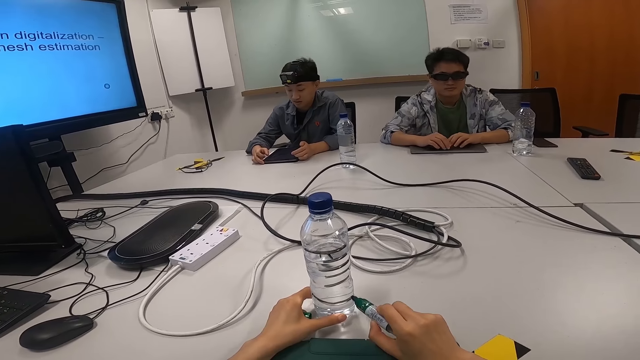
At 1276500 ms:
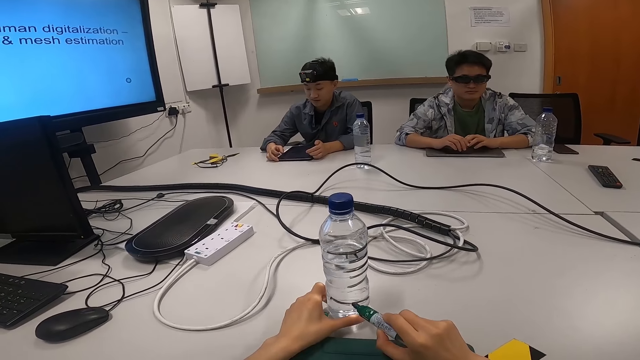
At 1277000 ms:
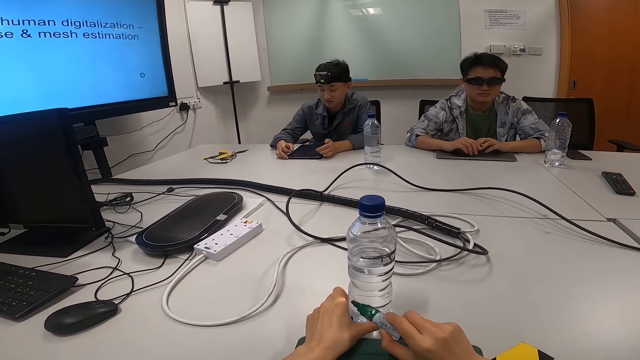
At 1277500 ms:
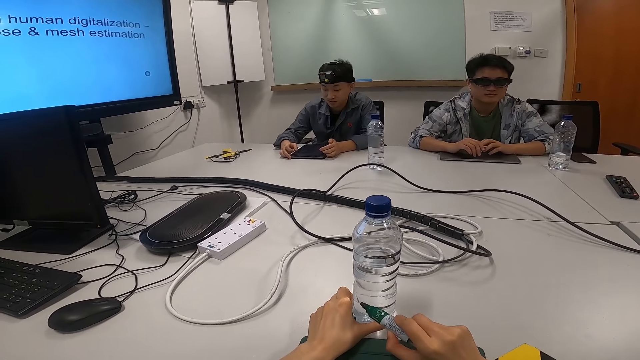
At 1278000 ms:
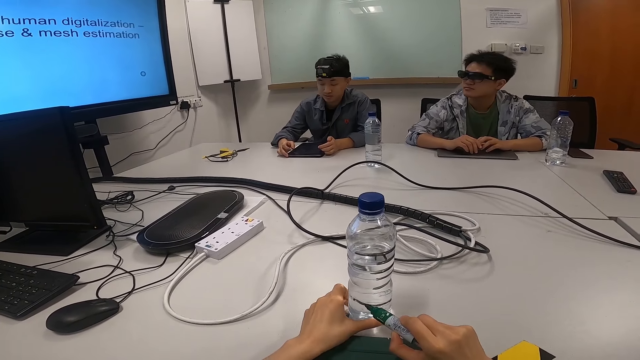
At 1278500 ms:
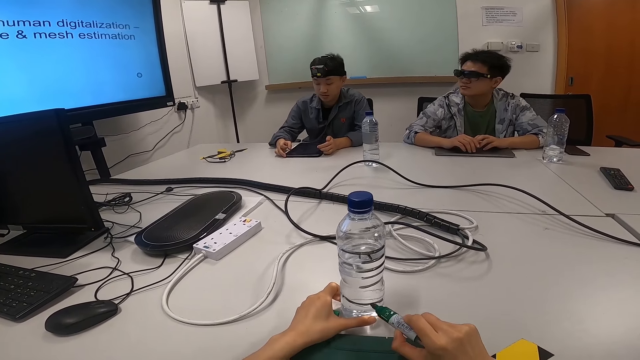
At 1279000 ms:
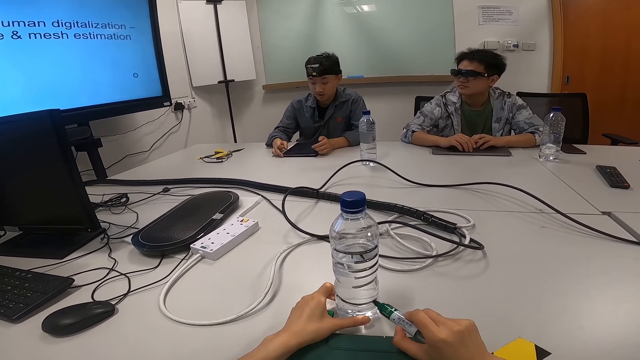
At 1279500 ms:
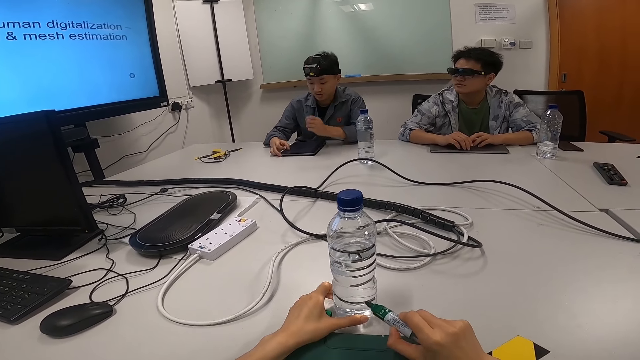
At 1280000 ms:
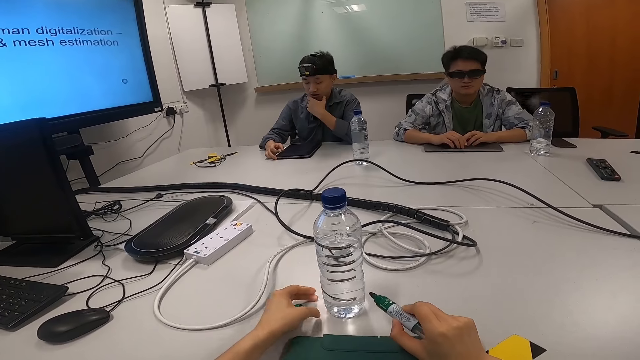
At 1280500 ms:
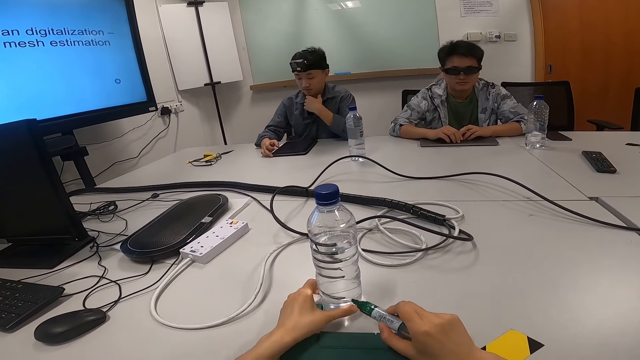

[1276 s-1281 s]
The camera wearer puts a mark on a plastic bottle.

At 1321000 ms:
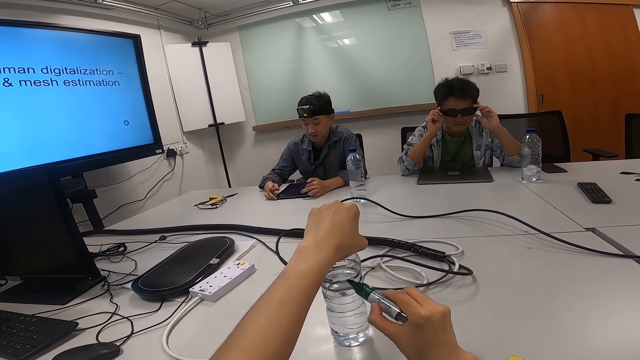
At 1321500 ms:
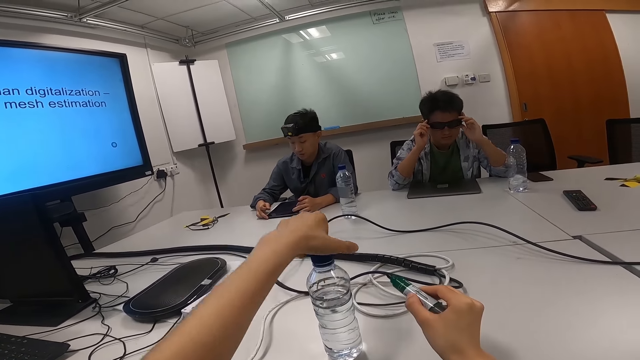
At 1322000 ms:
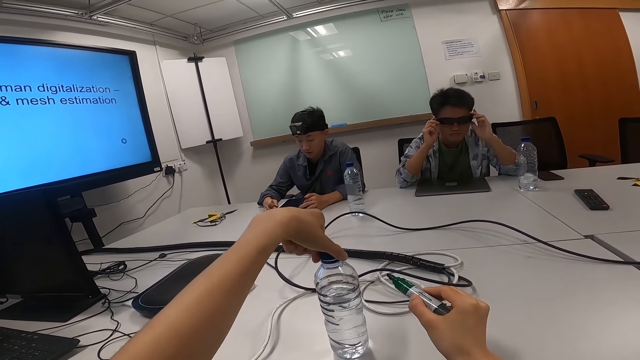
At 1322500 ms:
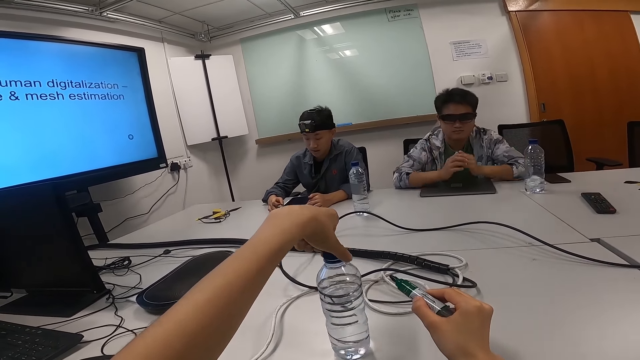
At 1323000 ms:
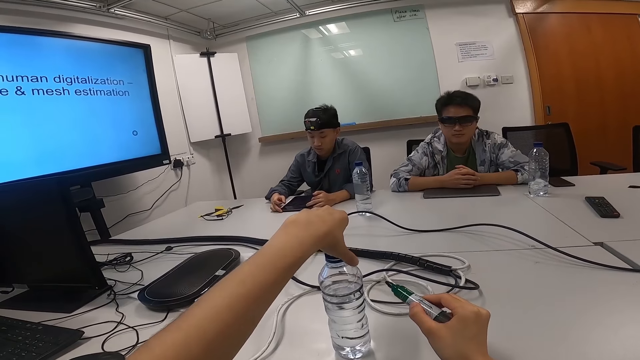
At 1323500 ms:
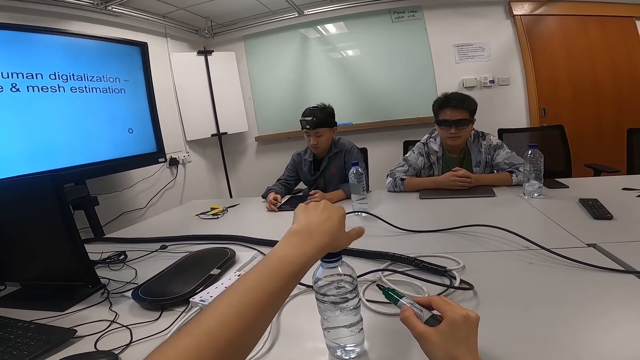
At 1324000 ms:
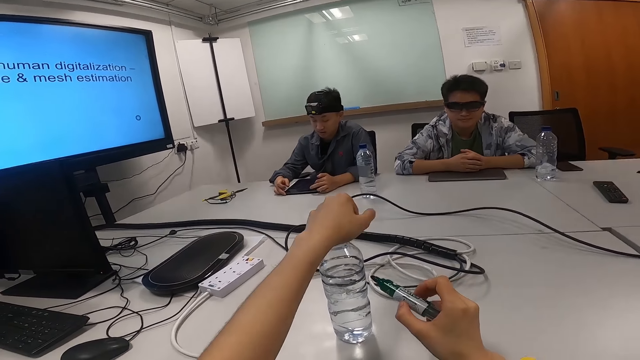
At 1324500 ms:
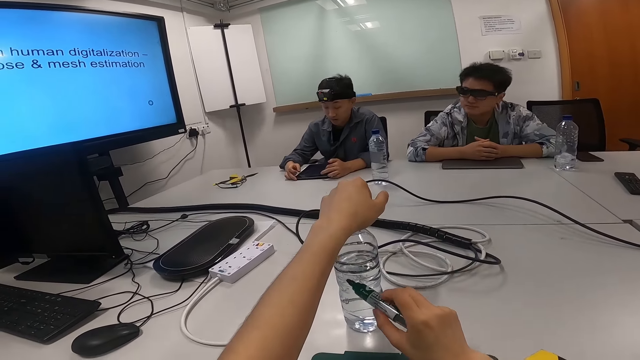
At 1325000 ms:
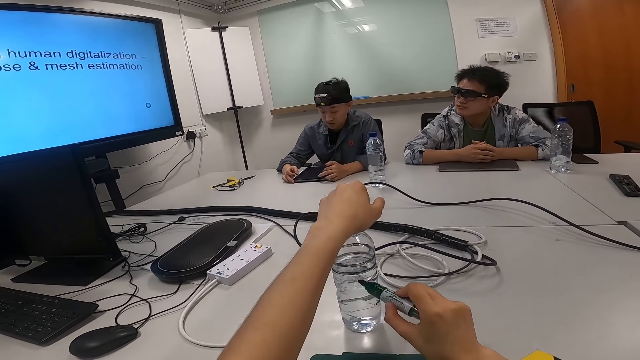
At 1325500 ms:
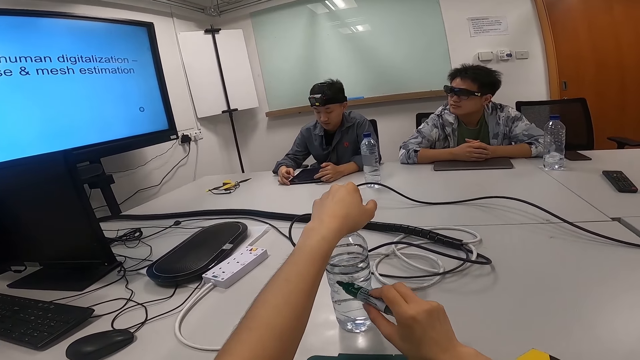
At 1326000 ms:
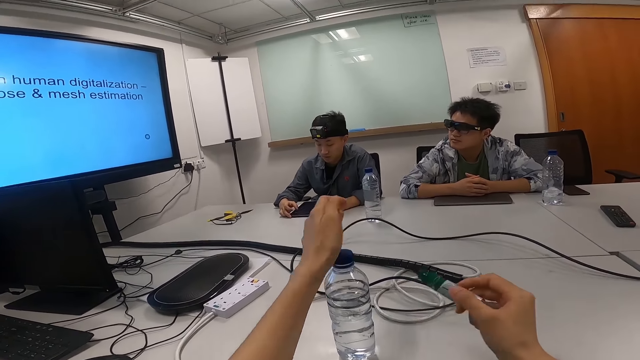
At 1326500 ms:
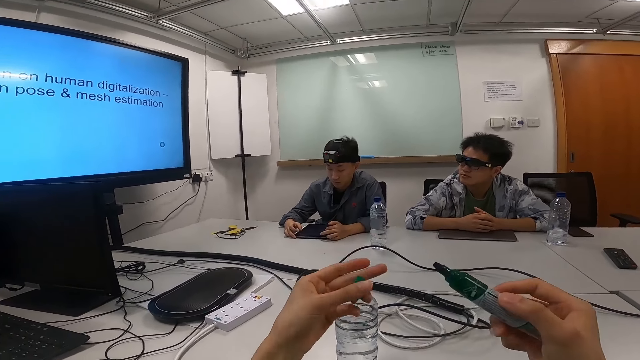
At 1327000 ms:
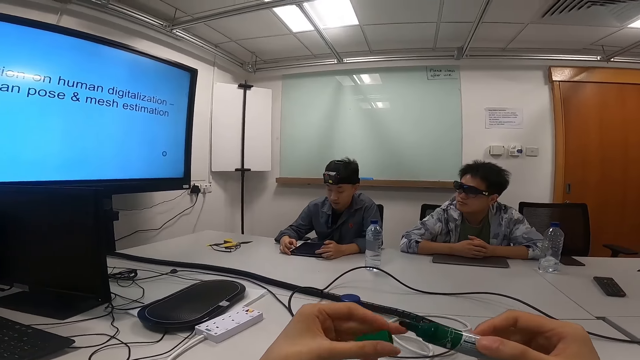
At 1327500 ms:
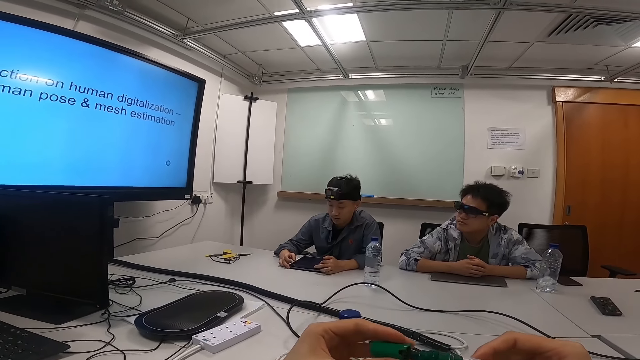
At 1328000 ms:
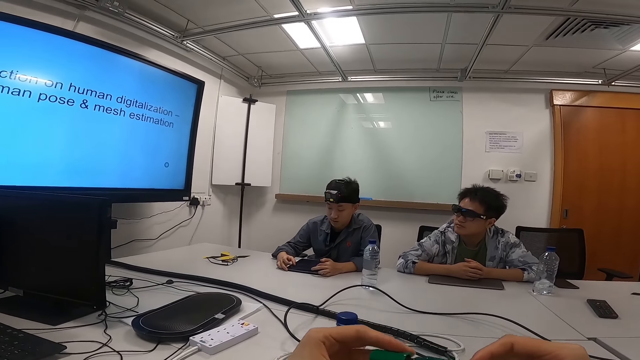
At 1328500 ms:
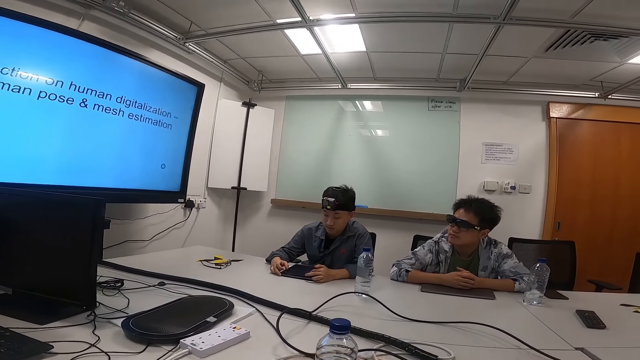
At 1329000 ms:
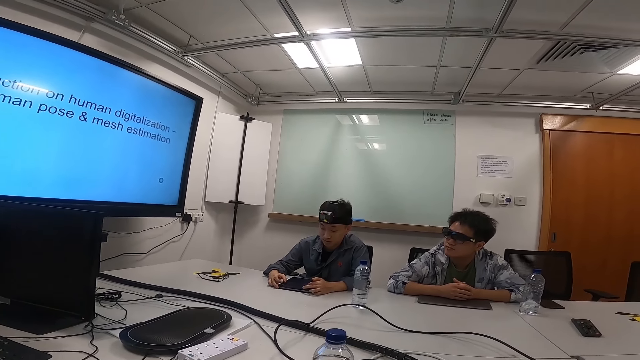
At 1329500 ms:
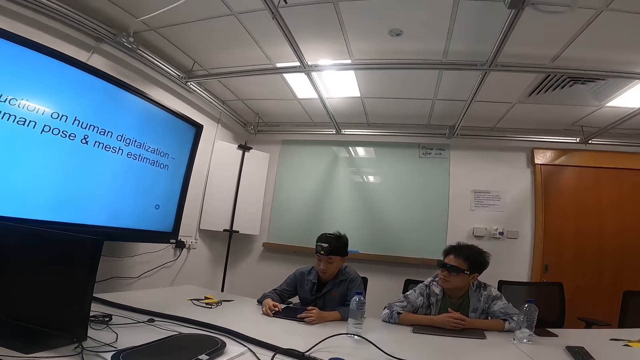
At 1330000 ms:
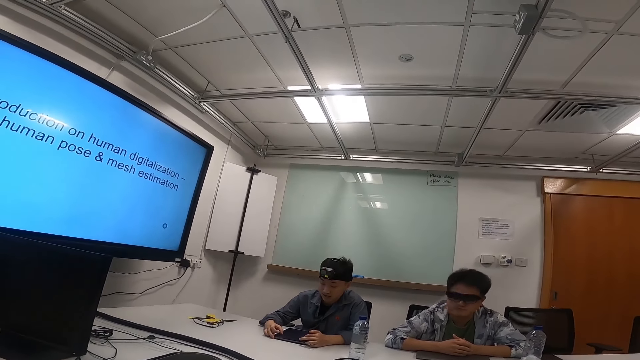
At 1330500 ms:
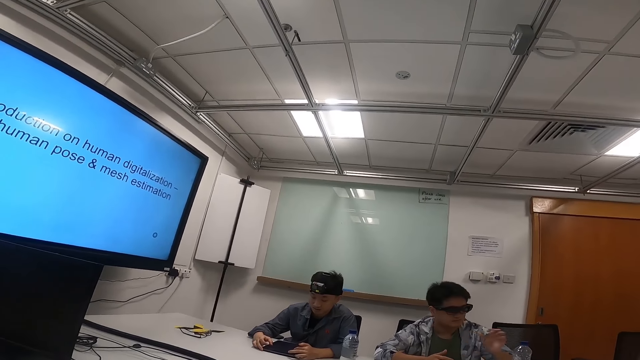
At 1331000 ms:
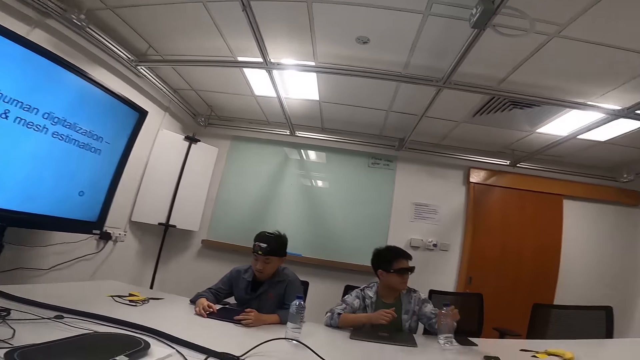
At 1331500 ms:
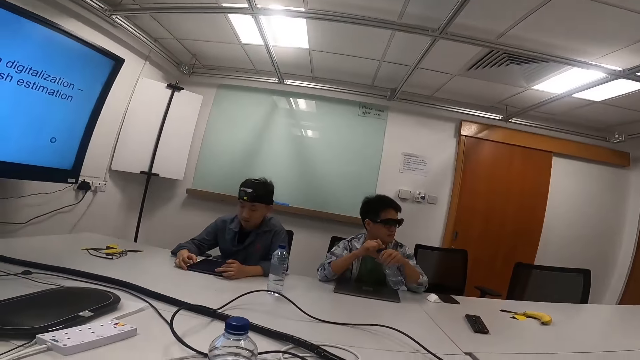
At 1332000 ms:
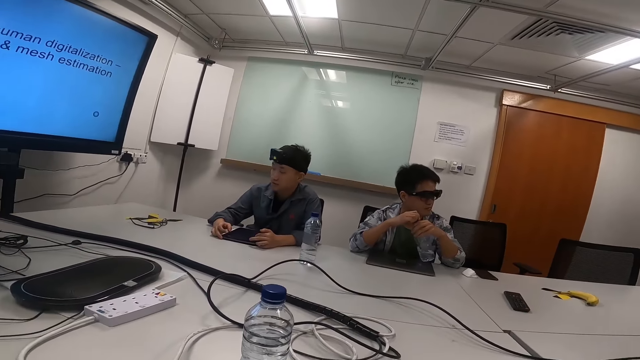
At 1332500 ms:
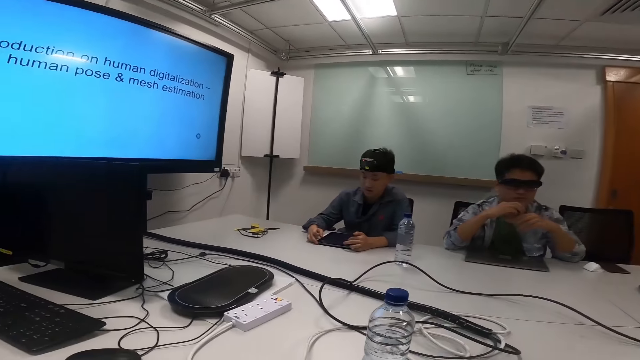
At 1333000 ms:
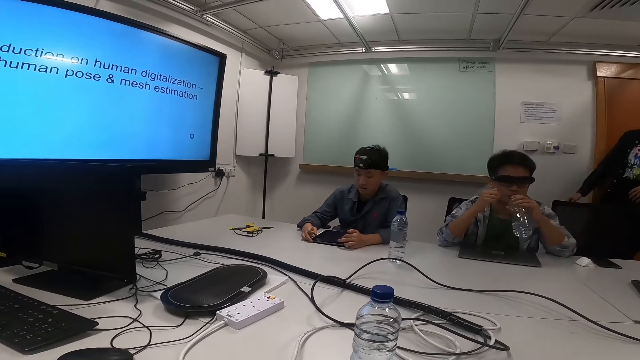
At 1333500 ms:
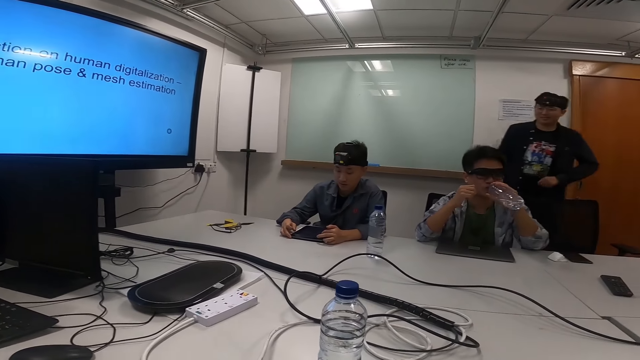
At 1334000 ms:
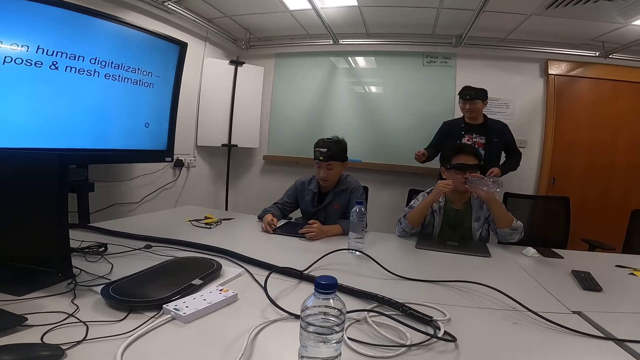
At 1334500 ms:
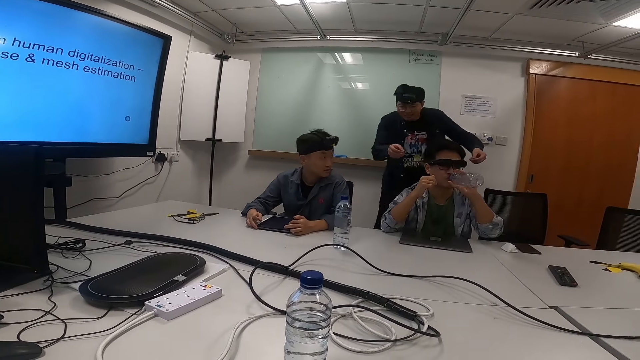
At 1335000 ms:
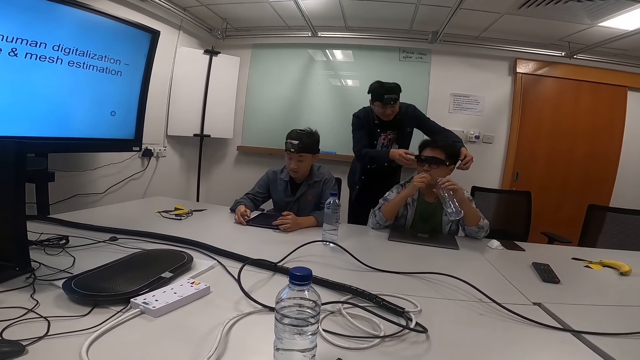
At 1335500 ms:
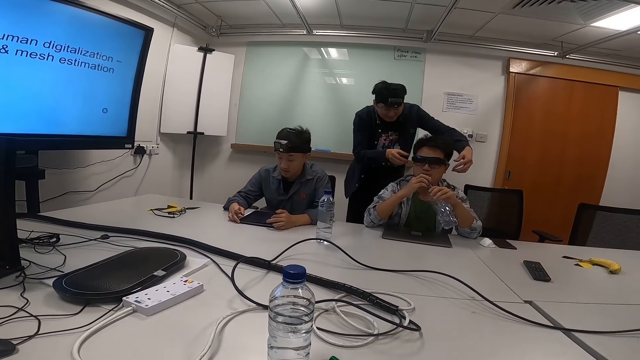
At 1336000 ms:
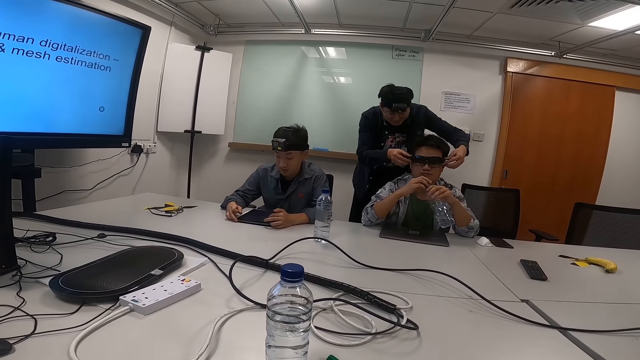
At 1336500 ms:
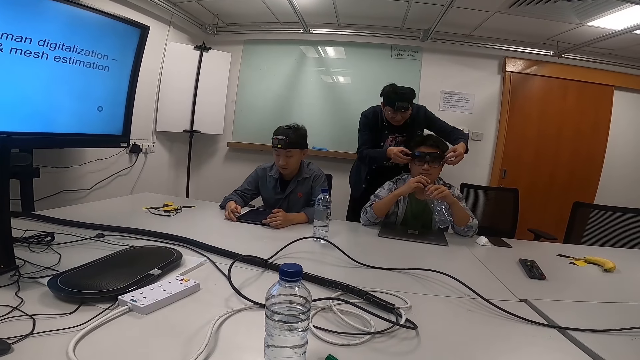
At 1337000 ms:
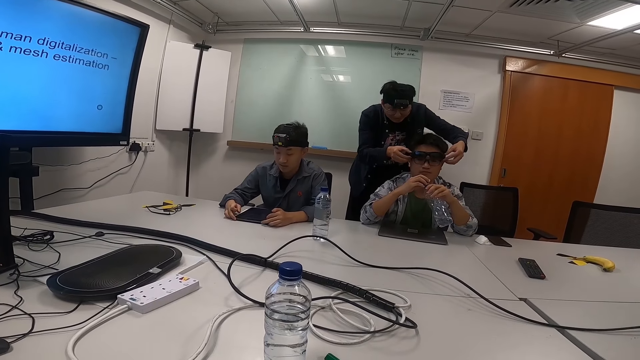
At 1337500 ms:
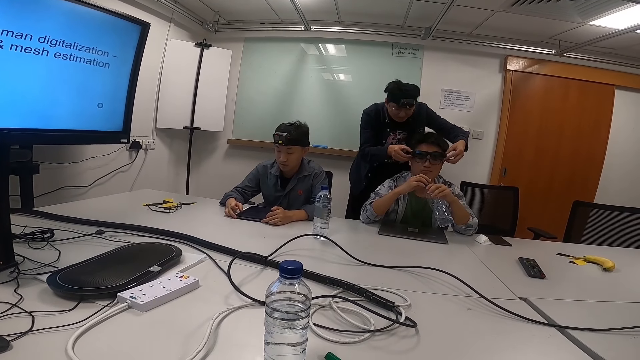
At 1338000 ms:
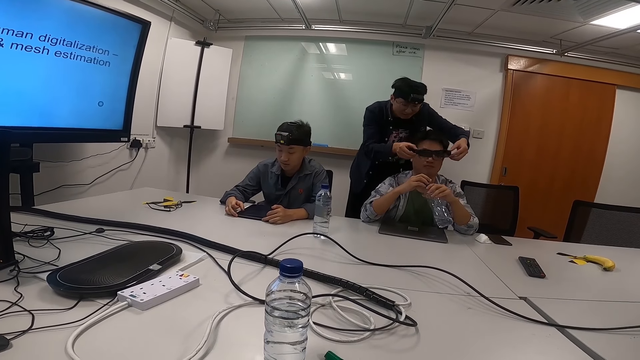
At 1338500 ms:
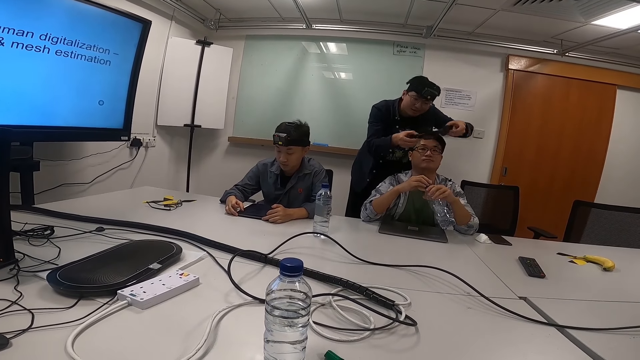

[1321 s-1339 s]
The camera wearer spins the plastic bottle on the table. They put marks on the plastic bottle. They close the marker pen with a lid. A person reads information on an Android tablet. A man picks up a bottle of water on the table. The man drinks water. The man opens the bottle lid. Another man walks around. The other man drinks water. The other man takes off the first man's black shades.
